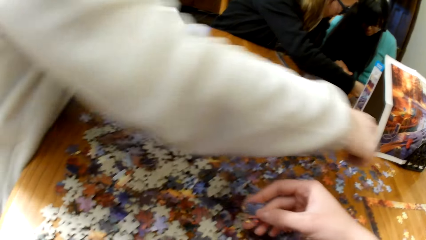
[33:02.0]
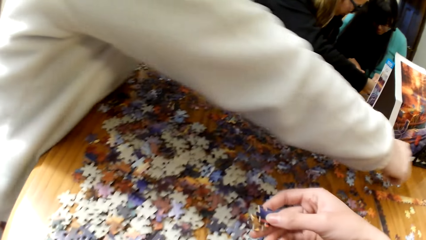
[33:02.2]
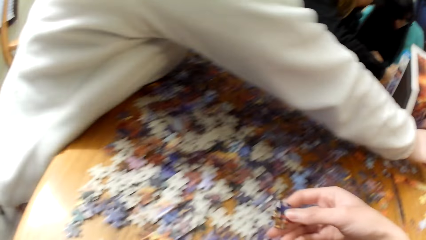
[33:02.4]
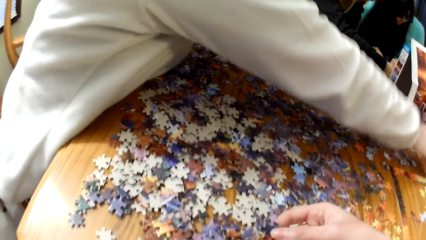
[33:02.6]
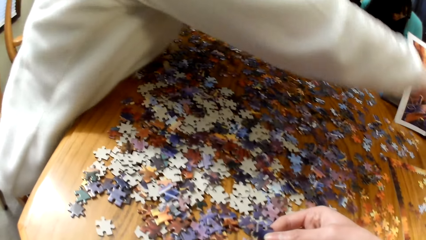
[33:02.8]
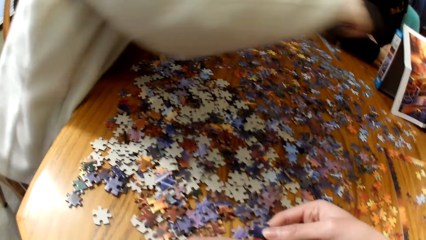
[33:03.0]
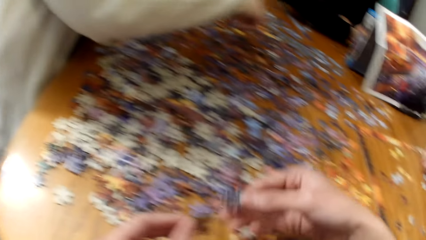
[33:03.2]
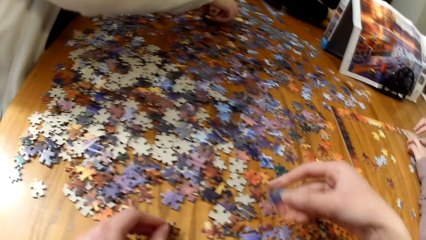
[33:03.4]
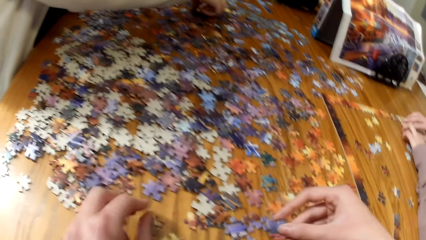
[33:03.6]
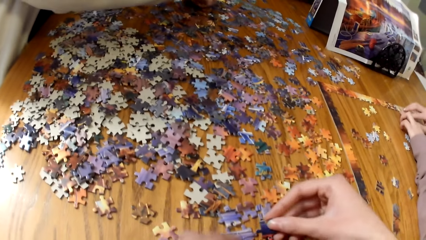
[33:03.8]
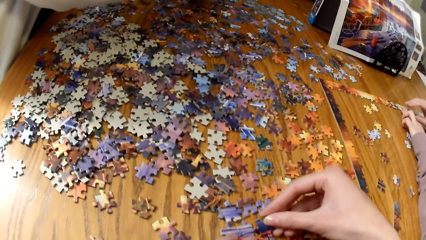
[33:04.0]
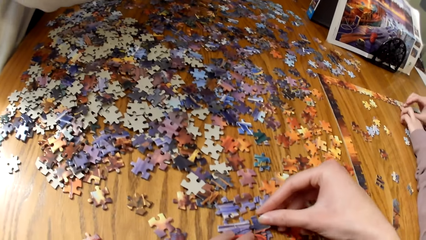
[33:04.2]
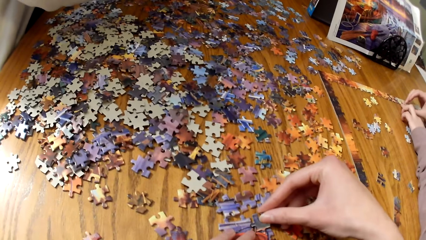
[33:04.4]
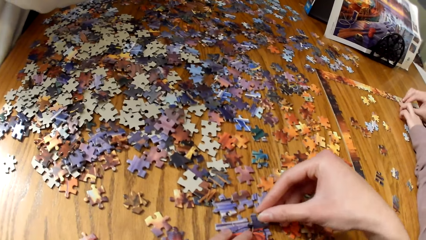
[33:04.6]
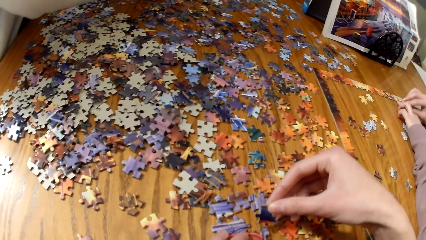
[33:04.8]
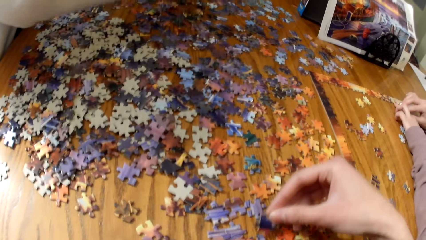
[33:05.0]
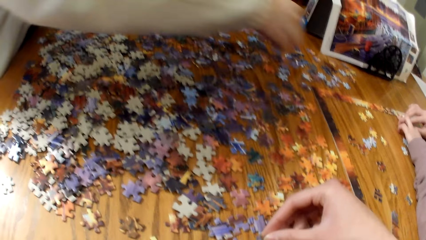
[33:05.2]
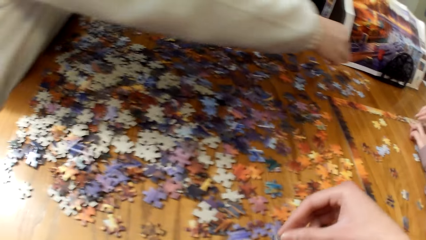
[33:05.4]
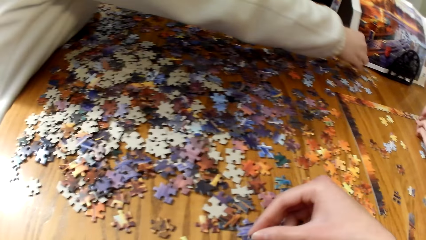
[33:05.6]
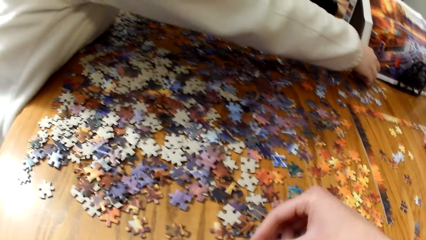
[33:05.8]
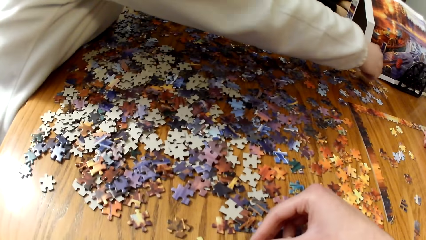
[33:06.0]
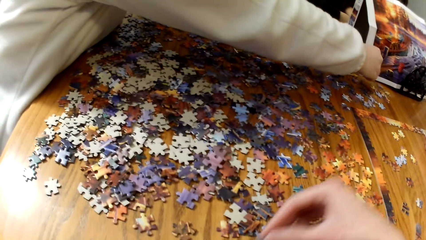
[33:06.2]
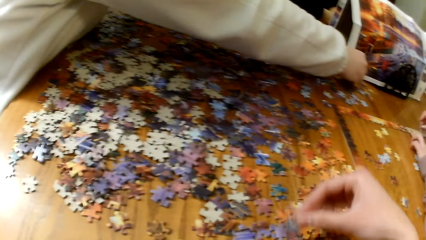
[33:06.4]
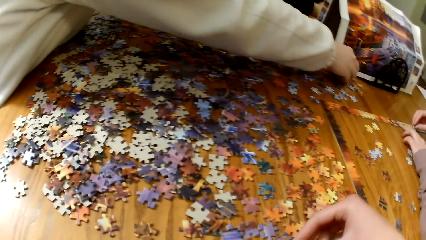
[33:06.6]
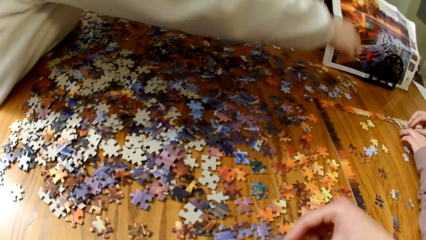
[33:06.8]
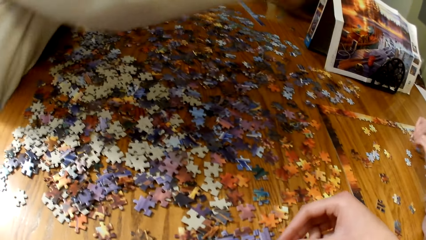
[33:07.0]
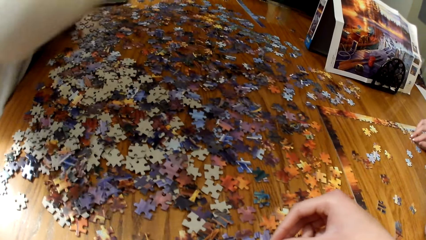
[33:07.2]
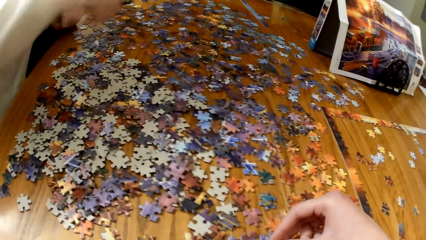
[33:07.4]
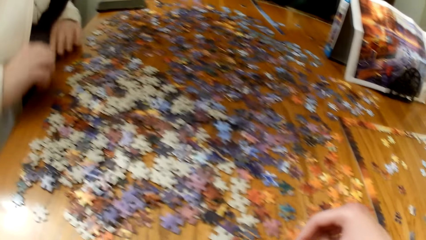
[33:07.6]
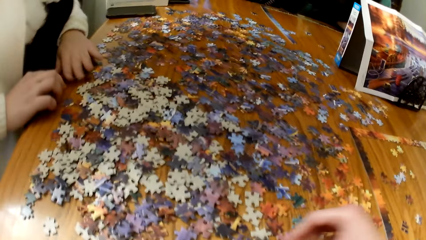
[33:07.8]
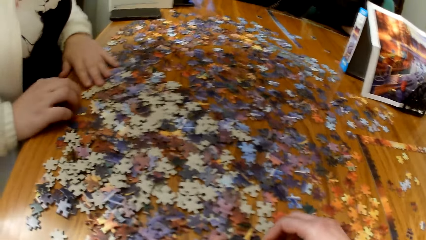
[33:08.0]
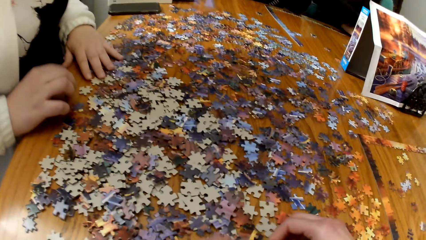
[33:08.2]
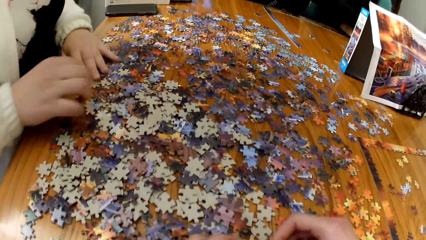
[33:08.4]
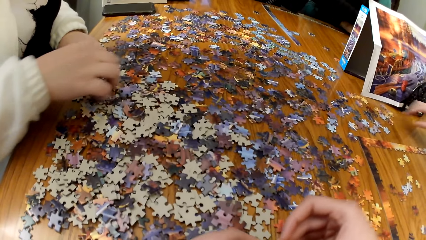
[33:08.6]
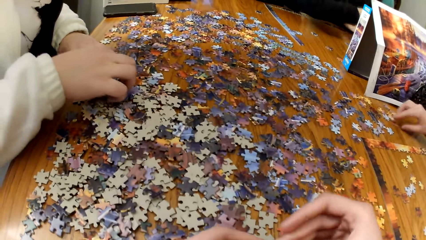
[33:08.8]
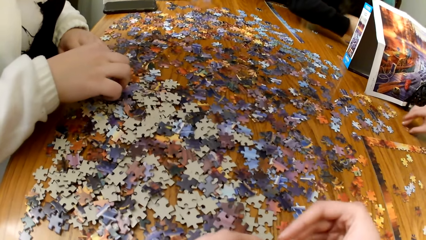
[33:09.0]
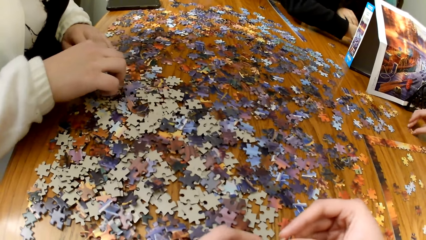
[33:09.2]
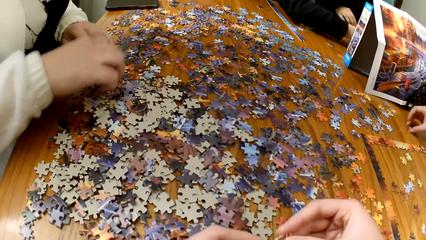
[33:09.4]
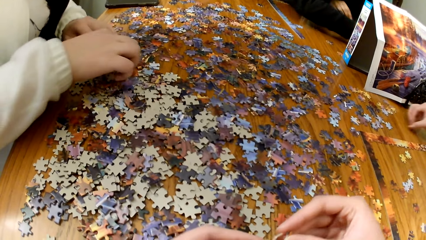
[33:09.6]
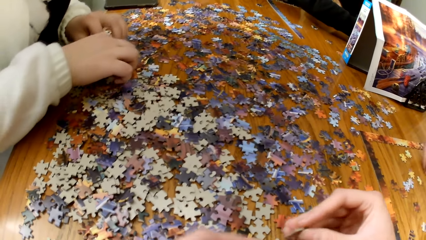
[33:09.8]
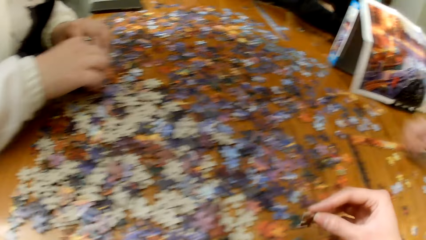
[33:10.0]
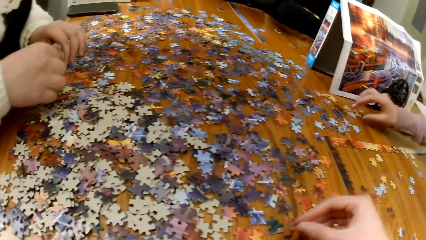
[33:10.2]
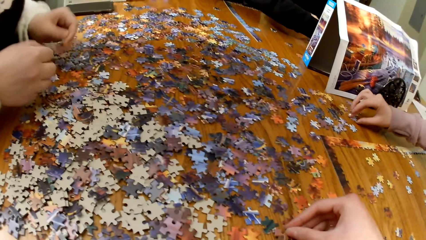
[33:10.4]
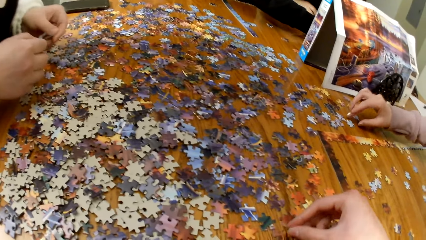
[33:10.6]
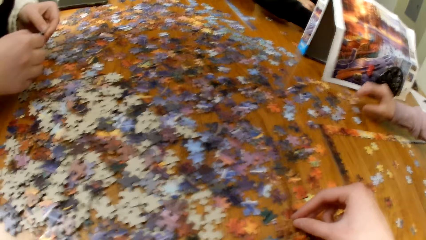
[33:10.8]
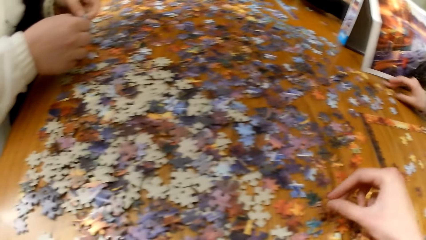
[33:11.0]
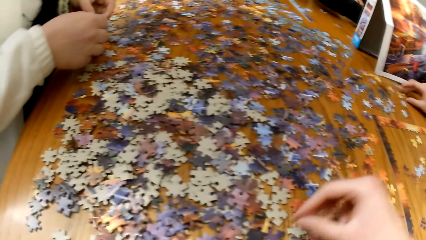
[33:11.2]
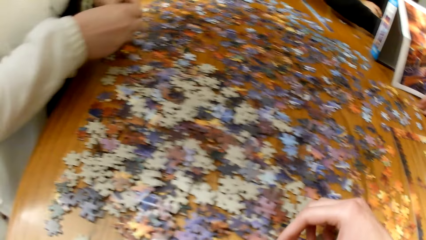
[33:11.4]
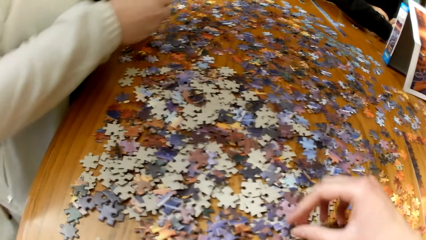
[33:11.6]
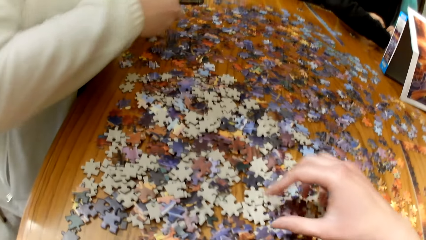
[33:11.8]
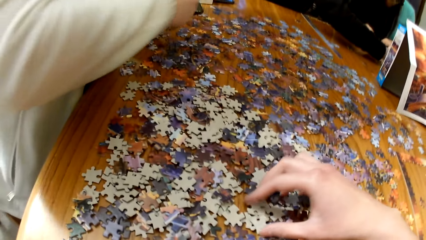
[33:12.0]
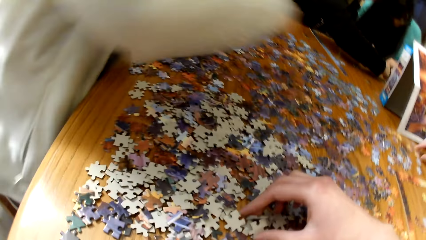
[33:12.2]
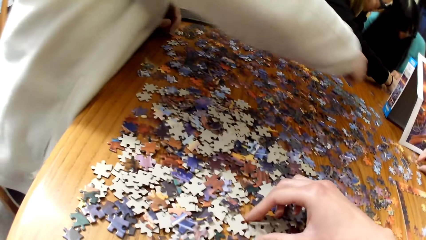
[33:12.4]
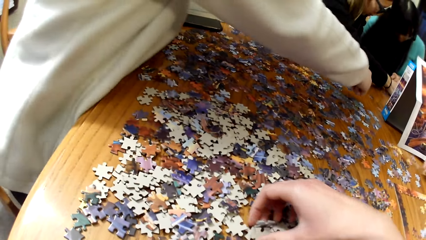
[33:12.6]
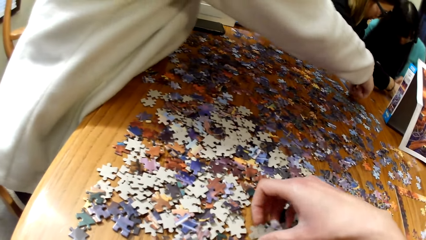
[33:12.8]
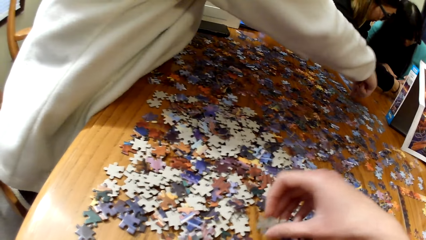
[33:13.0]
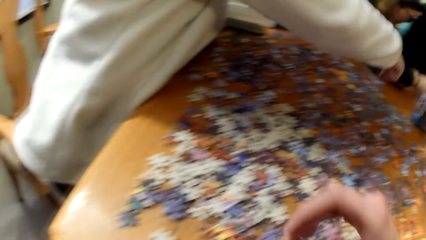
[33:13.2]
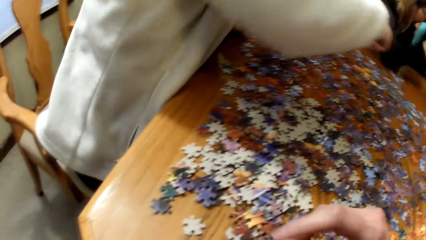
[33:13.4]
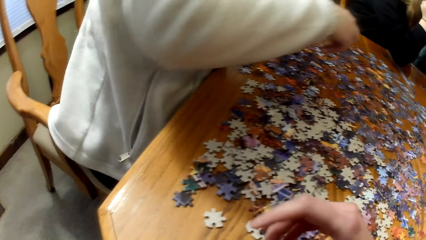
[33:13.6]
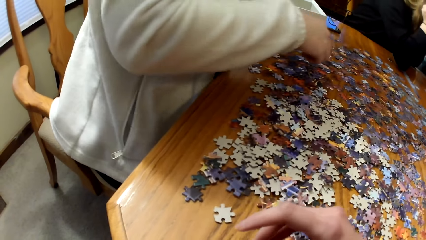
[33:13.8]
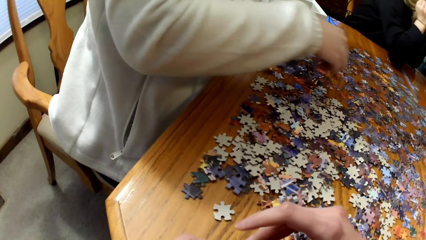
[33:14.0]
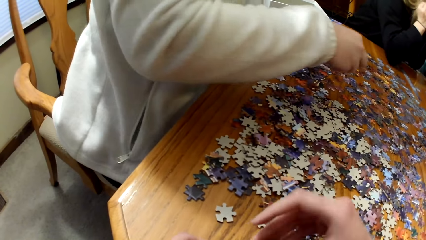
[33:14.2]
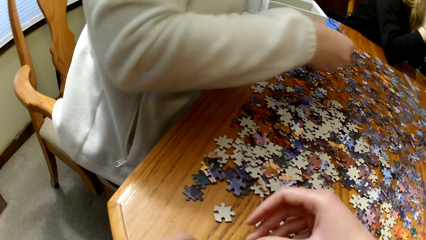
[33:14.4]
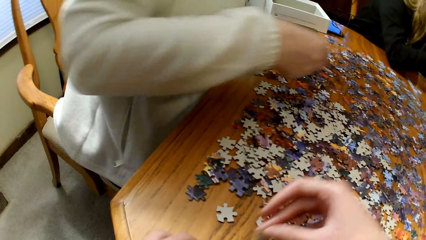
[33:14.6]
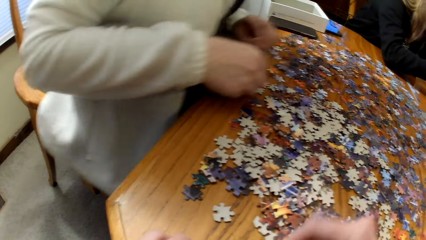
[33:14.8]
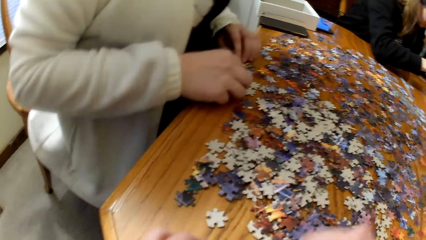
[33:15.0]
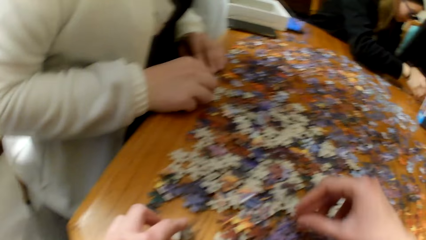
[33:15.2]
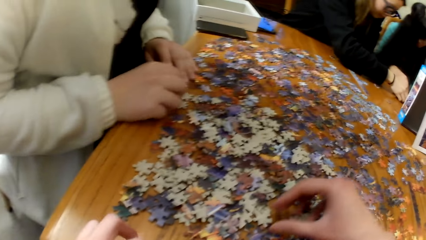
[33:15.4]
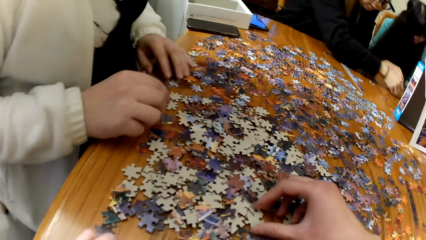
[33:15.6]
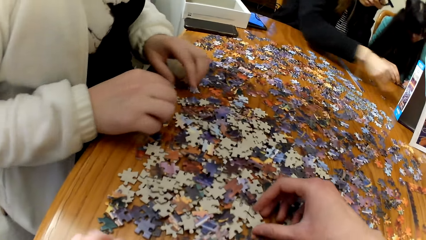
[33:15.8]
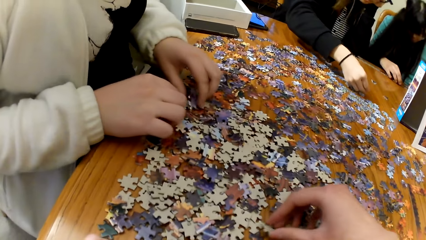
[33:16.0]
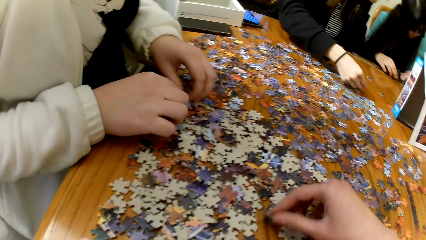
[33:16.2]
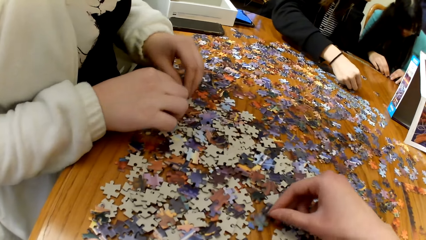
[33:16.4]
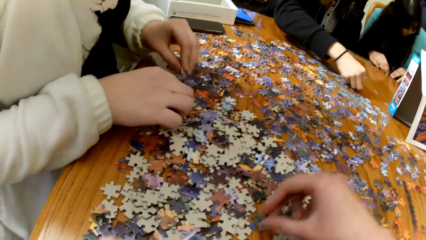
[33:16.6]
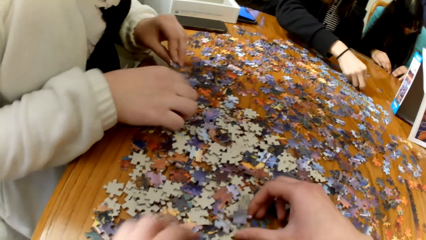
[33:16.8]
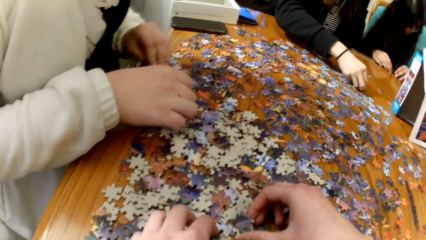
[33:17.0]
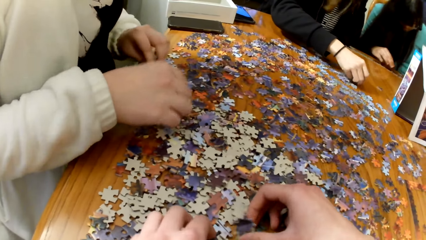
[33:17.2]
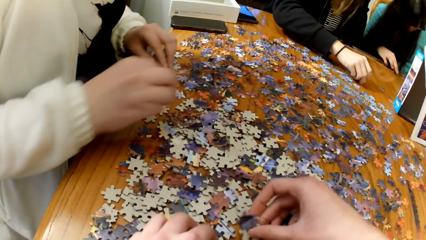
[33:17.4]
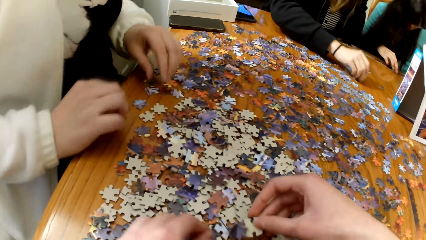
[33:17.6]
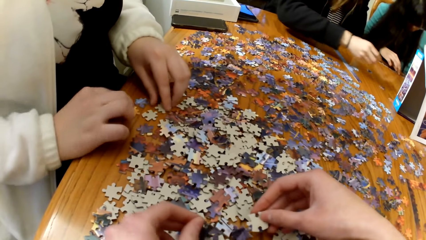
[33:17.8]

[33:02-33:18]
A woman plays the puzzle. The camera wearer plays the puzzle.
